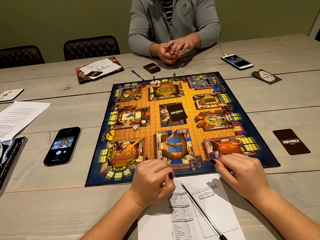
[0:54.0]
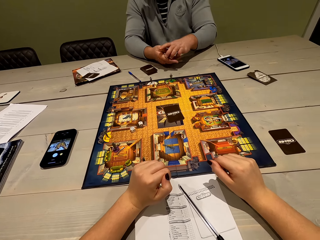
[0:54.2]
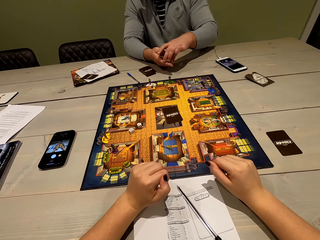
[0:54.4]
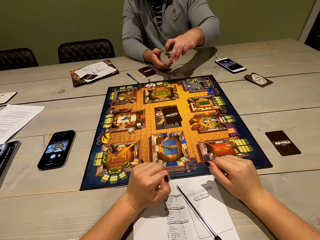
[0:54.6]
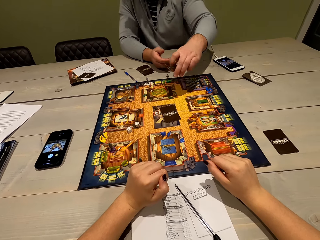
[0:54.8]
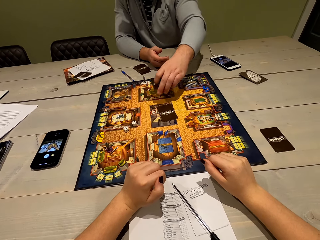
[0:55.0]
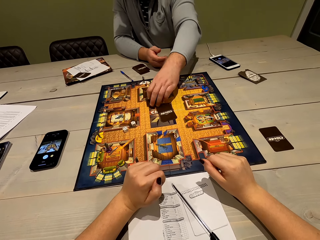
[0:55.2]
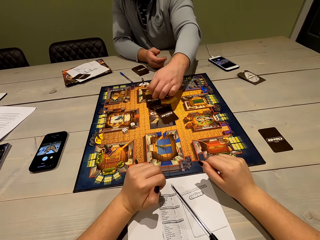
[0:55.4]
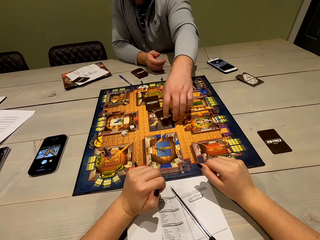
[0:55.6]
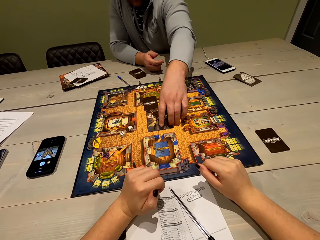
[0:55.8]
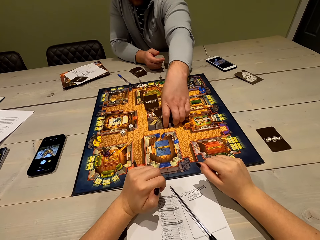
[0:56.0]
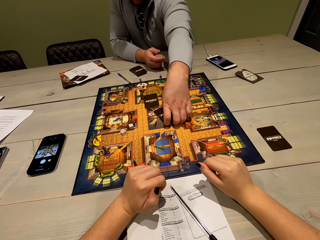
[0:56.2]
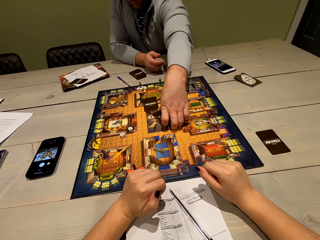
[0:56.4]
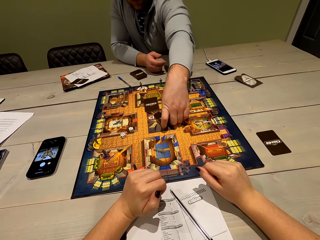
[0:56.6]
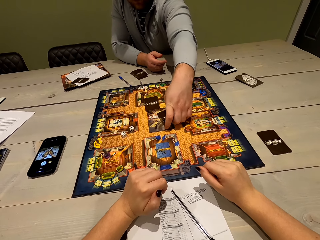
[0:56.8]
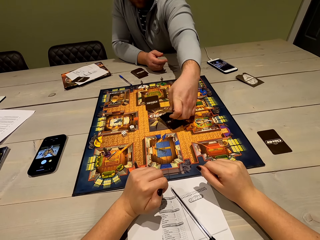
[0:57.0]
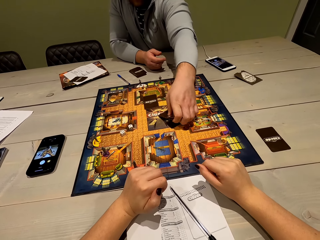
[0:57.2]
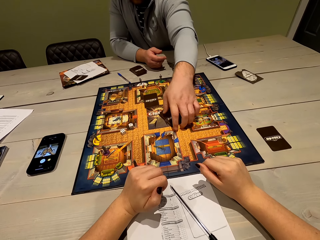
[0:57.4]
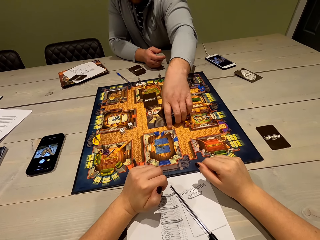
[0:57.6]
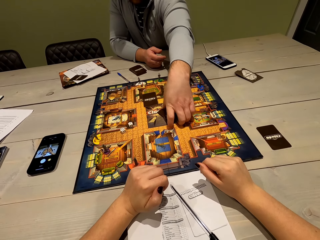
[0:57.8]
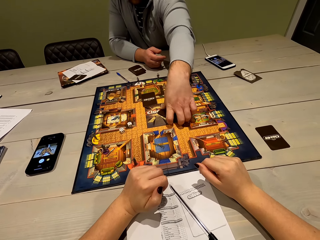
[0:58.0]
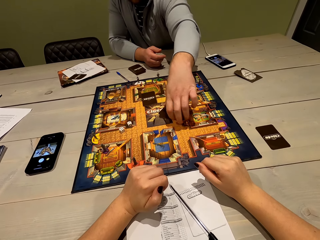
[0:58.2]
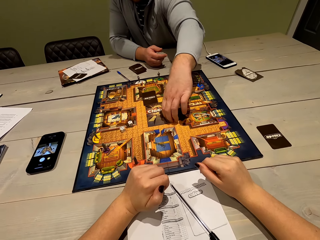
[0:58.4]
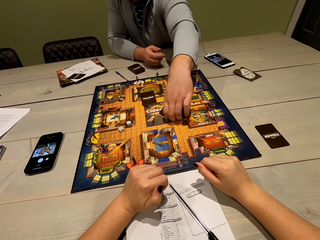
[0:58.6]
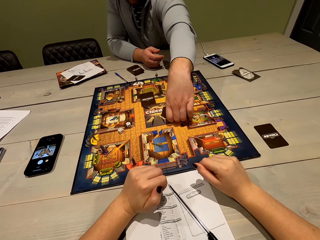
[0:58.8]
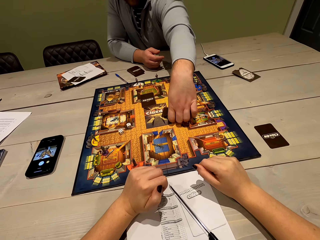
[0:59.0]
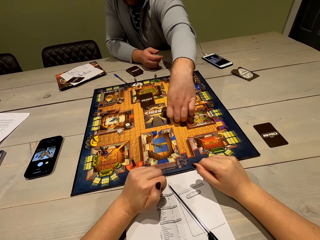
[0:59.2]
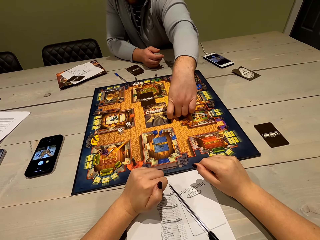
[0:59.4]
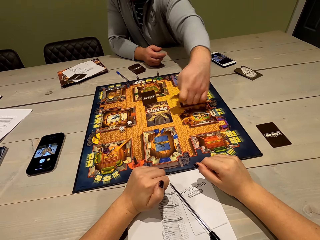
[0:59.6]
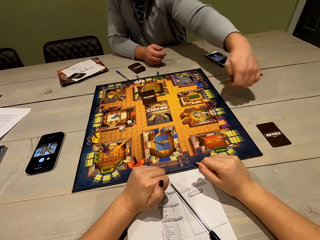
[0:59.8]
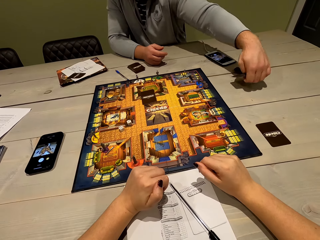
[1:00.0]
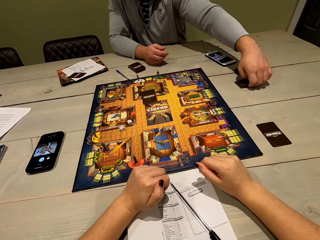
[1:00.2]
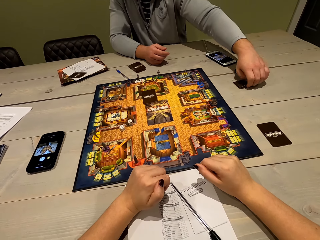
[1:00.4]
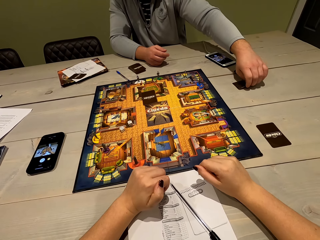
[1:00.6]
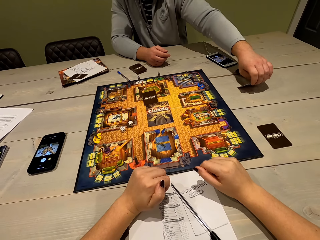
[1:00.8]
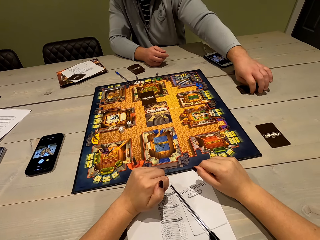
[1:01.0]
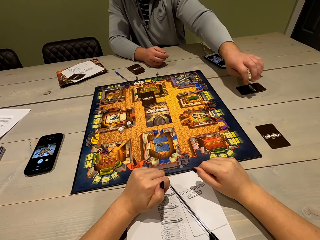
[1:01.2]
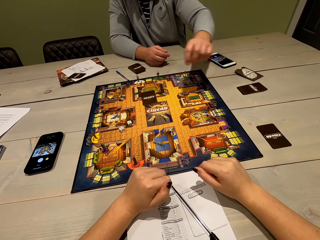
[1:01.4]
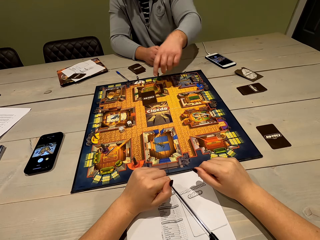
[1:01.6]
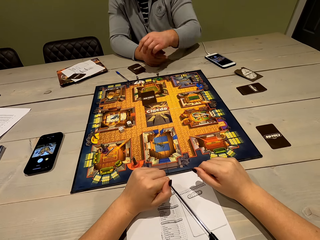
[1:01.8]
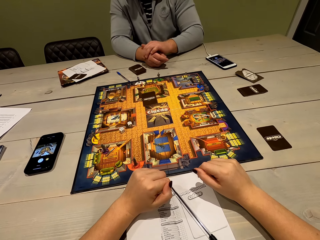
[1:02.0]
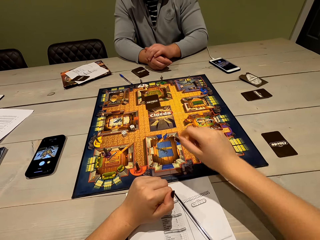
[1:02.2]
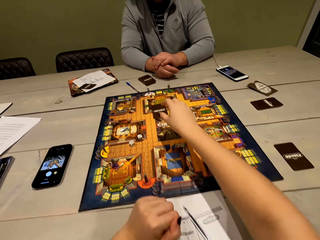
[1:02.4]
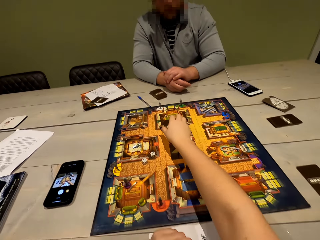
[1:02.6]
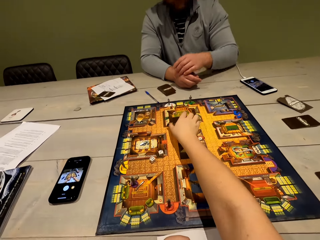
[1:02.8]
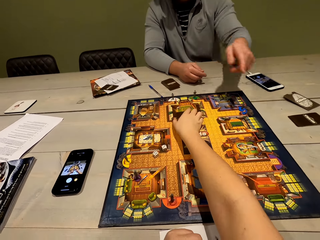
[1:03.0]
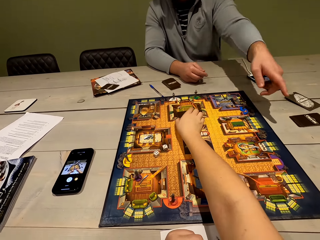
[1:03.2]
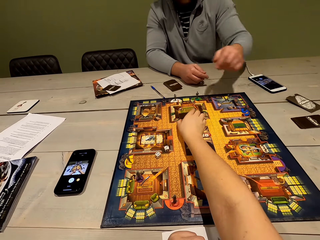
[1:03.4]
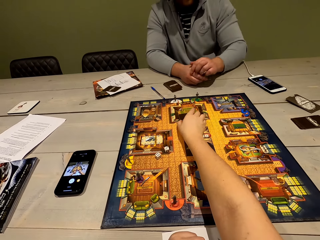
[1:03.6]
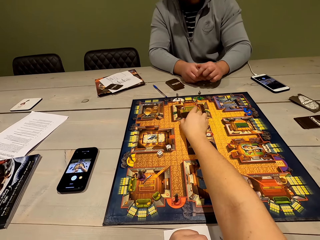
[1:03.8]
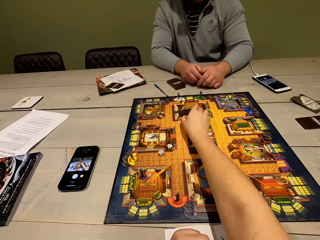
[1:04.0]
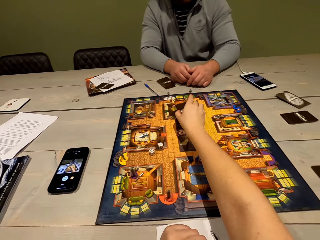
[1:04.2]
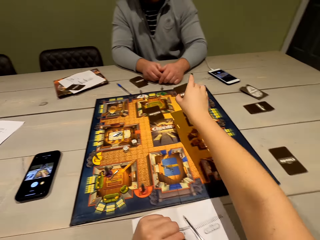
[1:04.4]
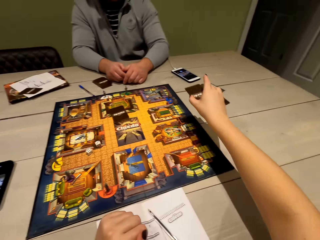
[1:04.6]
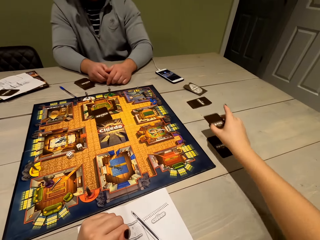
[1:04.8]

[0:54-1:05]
A man lifts the playing card. The camera wearer puts the cards on the board. The man places the playing card on the board, picks up the playing card, touches the playing card, lifts the playing card, places the playing card on the table and moves the left hand. The camera wearer lifts the right hand. They pick up the cards from the board.

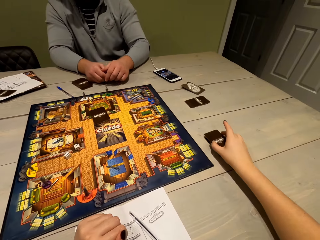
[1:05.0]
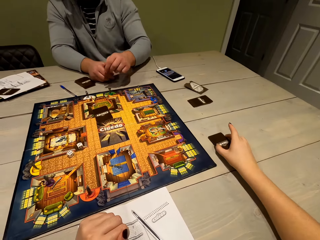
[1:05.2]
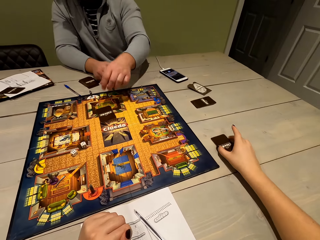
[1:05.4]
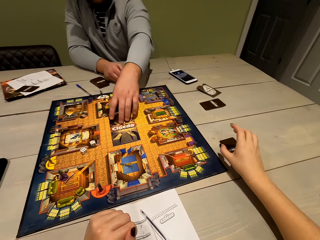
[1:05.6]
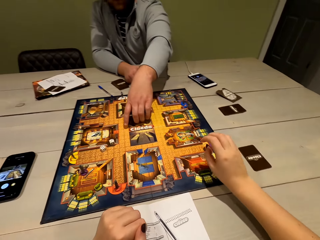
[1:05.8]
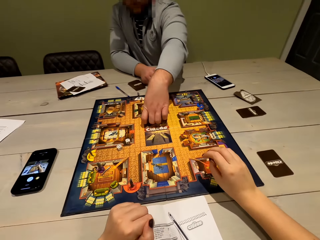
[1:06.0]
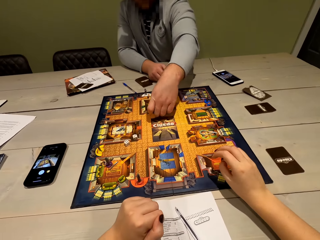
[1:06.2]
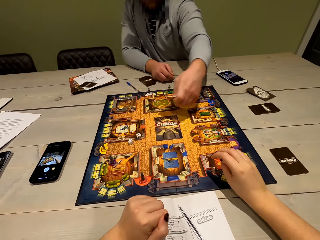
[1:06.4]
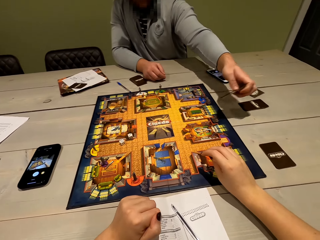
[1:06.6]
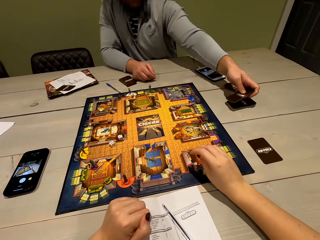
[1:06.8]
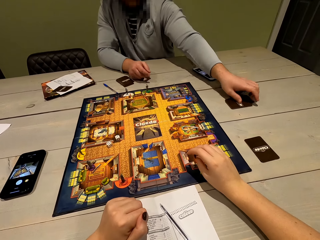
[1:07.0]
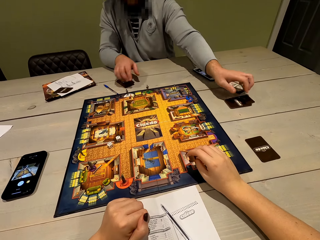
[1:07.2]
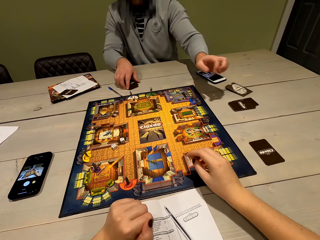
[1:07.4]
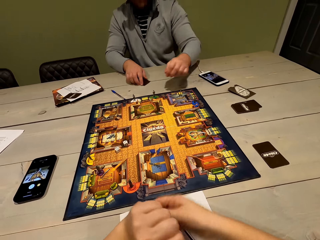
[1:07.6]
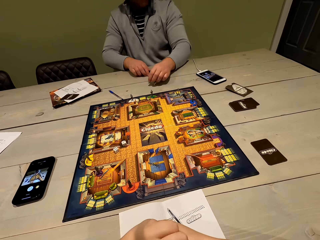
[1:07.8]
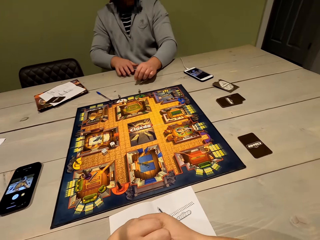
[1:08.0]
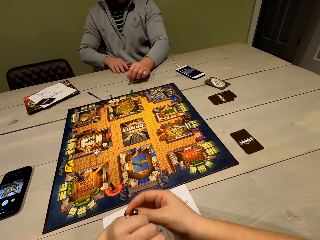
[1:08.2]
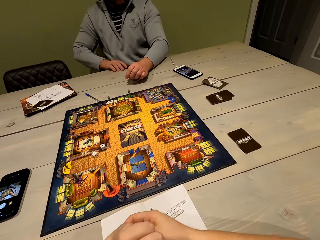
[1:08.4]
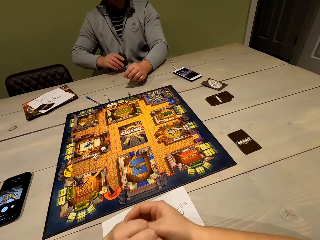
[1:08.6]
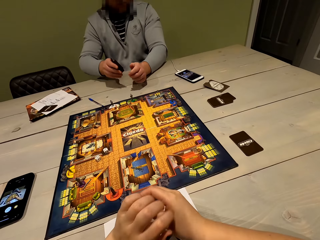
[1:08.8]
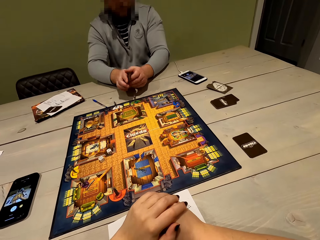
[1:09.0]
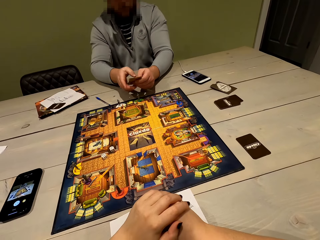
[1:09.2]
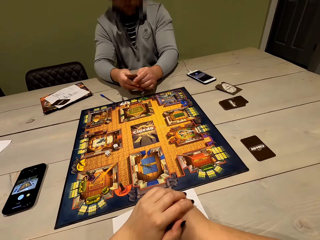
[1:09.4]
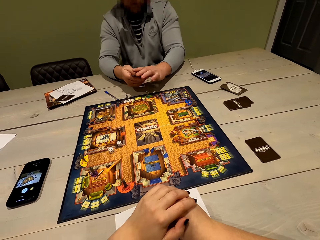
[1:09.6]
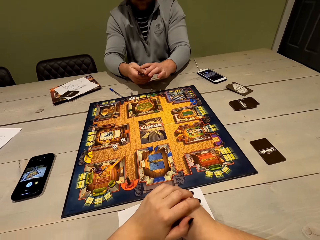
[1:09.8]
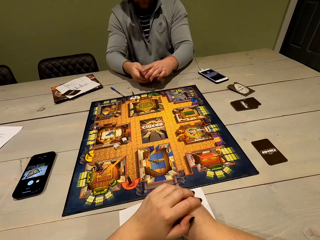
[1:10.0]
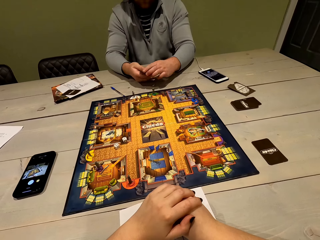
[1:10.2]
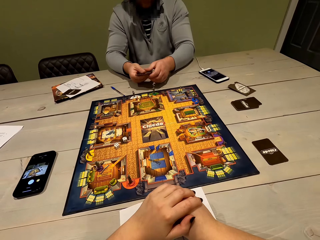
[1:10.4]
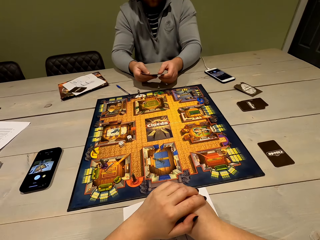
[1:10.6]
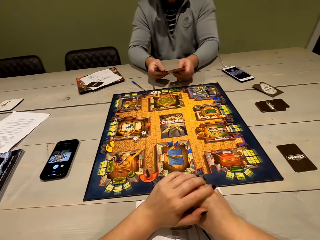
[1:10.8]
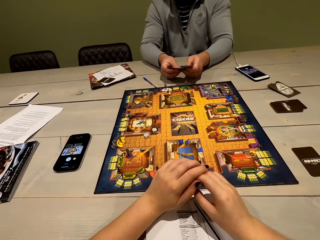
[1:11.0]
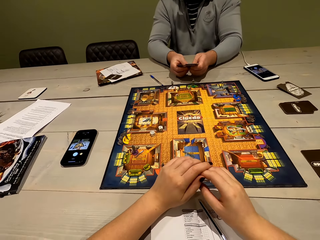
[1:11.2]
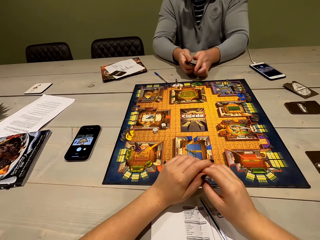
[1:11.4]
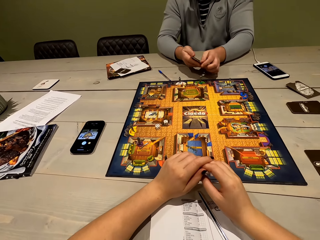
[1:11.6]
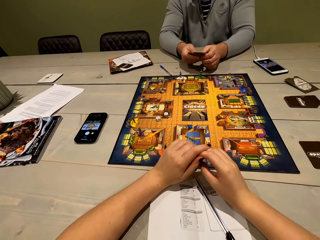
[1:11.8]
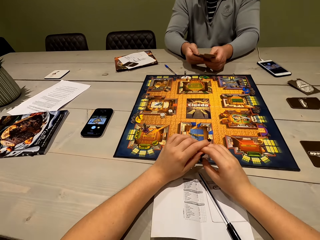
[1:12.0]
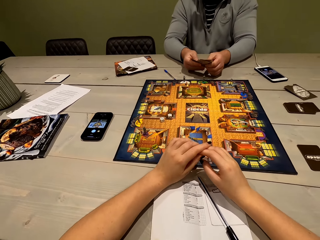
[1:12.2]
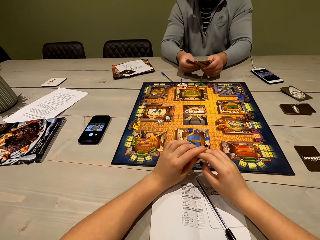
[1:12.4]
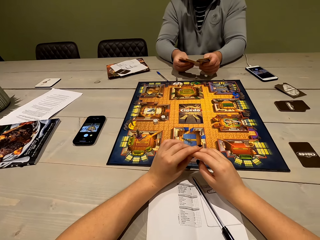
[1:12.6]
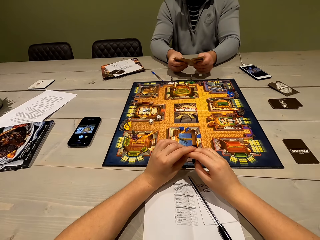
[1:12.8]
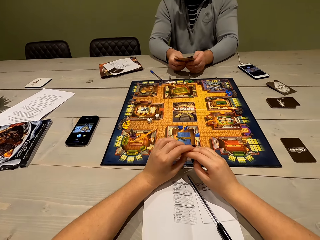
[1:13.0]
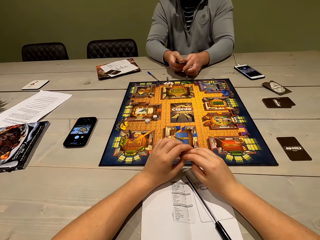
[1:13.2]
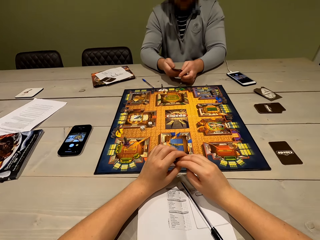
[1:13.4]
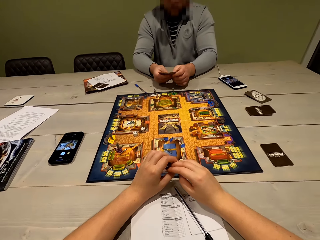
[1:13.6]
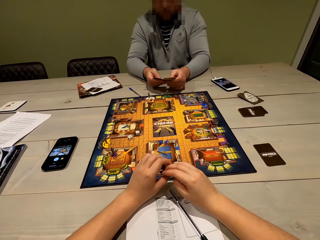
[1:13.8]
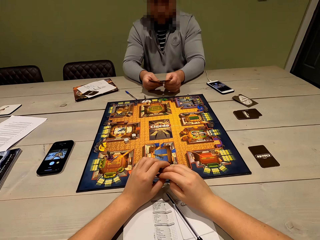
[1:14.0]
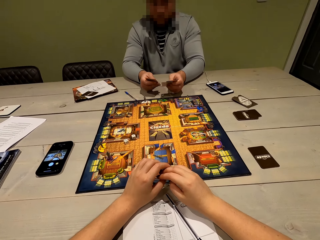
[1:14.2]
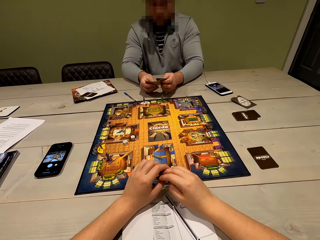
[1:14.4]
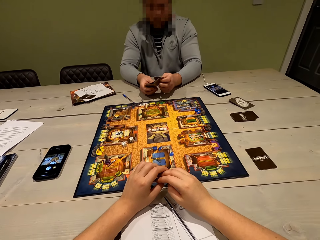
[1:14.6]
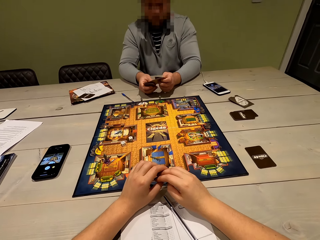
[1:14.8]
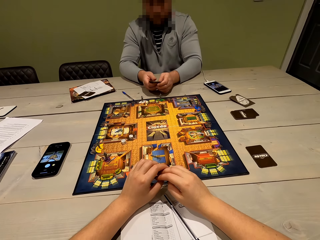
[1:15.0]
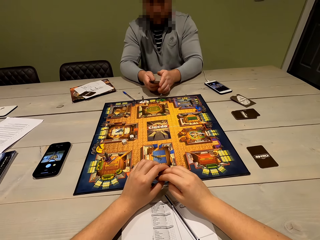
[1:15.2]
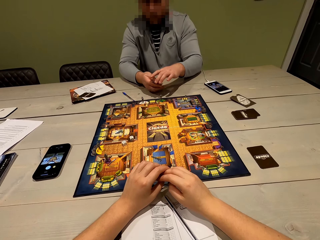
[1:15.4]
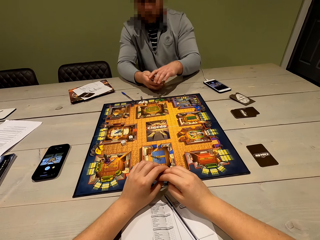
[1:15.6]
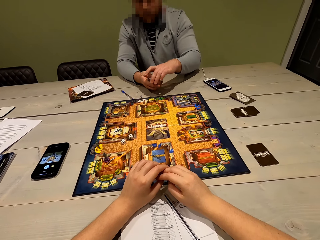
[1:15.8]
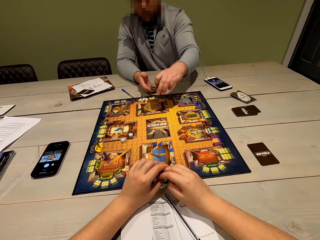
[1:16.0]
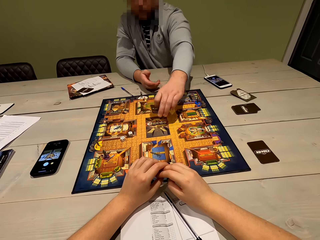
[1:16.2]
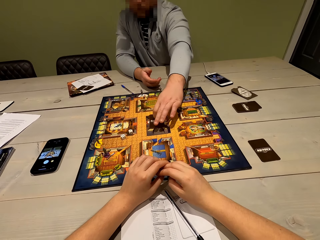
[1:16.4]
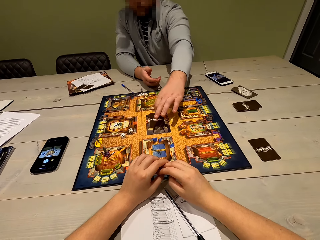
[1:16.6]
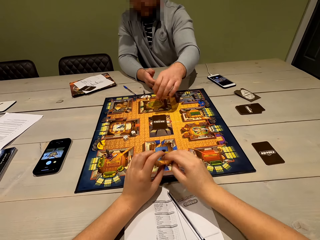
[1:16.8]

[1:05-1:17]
The camera wearer lifts the playing card. They place the playing card on the table. A man picks up the playing card and places the playing card on the table. The camera wearer moves both hands. The man moves both hands, shuffles the playing cards and aligns the cards.
